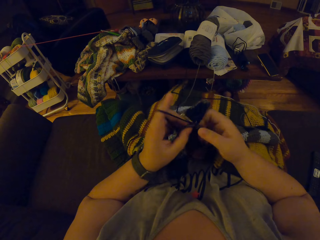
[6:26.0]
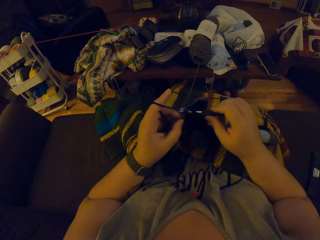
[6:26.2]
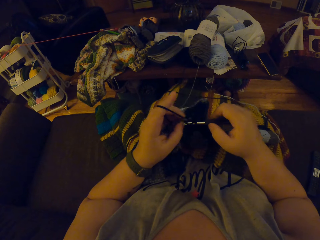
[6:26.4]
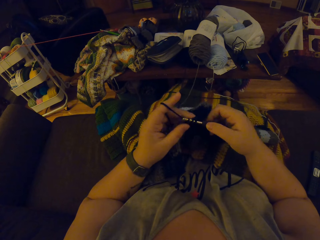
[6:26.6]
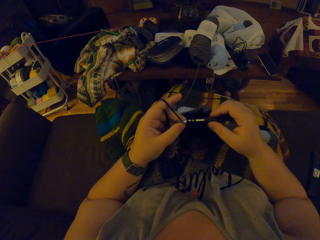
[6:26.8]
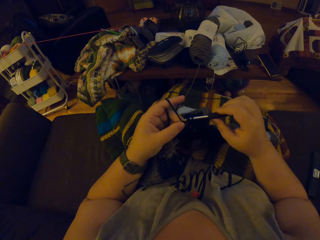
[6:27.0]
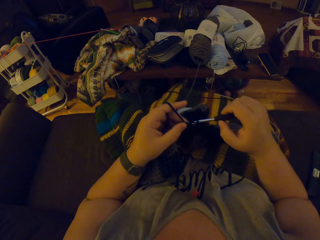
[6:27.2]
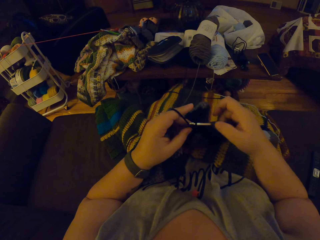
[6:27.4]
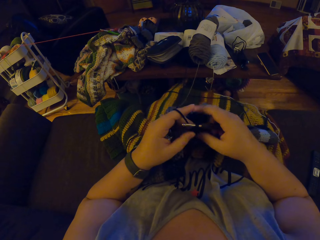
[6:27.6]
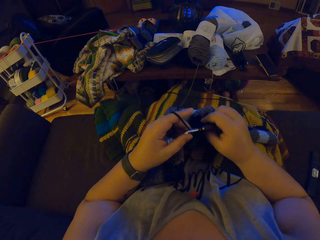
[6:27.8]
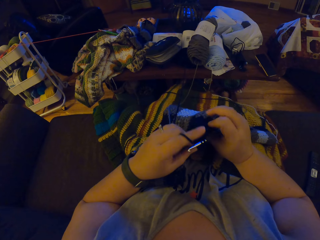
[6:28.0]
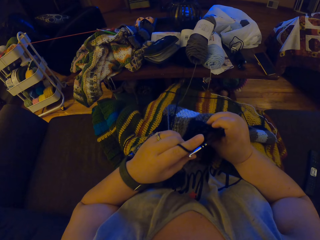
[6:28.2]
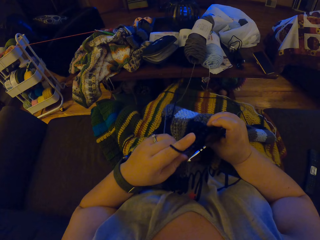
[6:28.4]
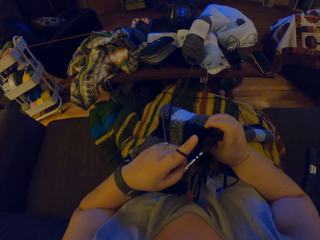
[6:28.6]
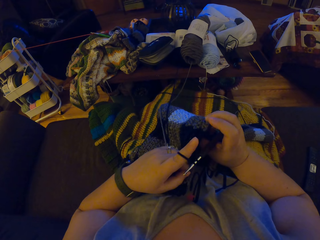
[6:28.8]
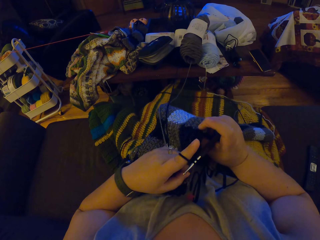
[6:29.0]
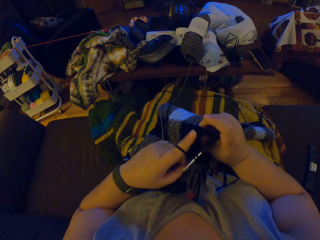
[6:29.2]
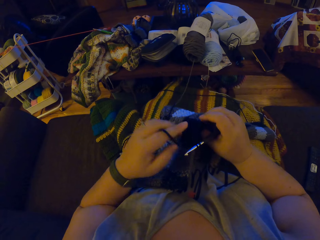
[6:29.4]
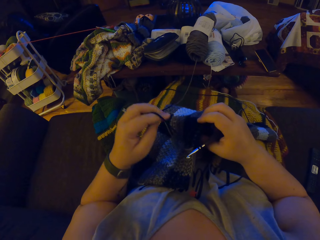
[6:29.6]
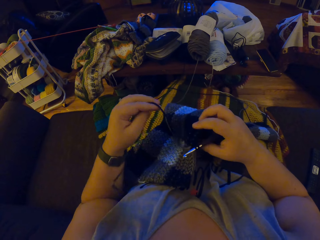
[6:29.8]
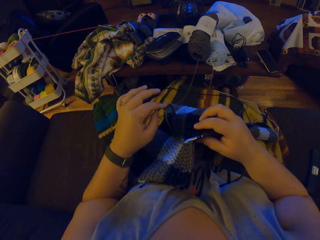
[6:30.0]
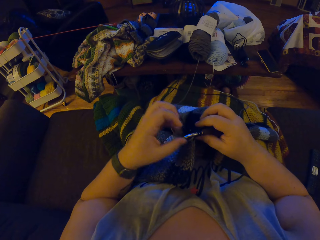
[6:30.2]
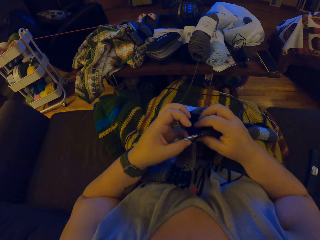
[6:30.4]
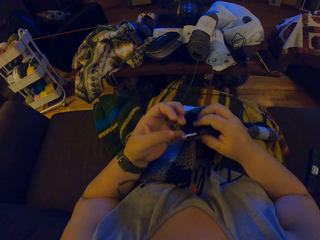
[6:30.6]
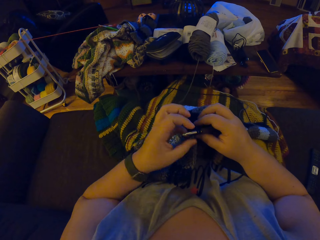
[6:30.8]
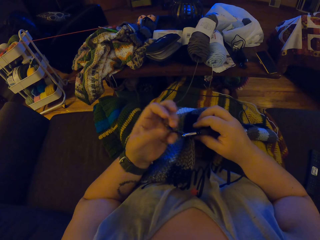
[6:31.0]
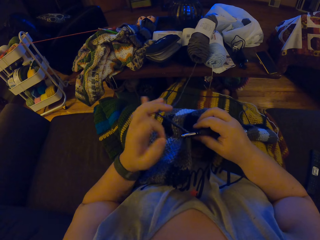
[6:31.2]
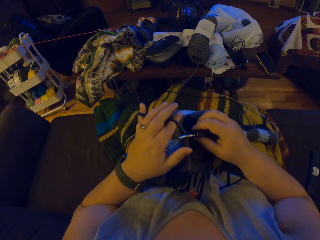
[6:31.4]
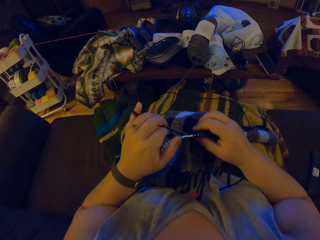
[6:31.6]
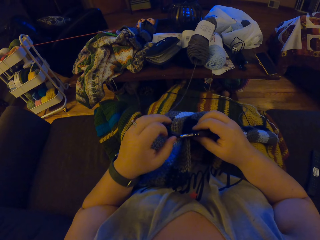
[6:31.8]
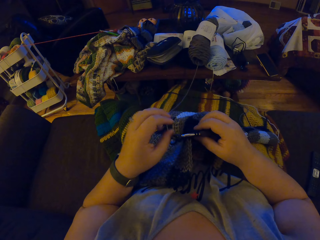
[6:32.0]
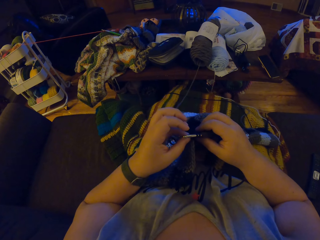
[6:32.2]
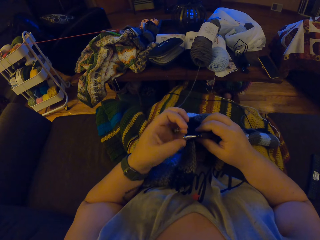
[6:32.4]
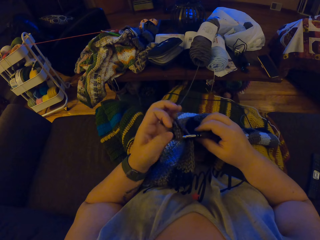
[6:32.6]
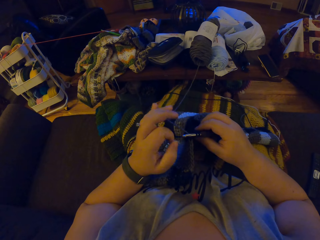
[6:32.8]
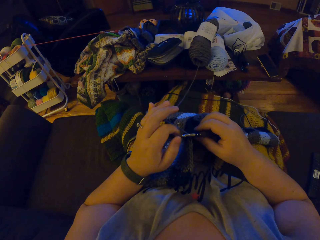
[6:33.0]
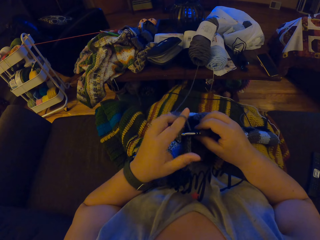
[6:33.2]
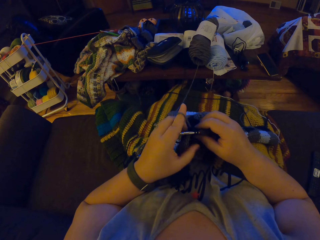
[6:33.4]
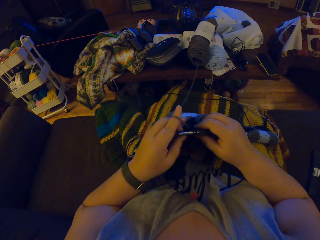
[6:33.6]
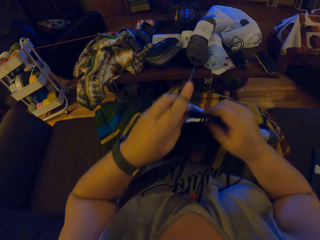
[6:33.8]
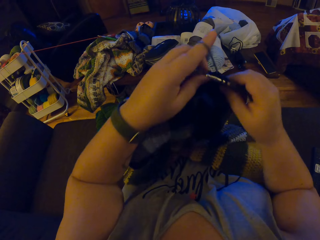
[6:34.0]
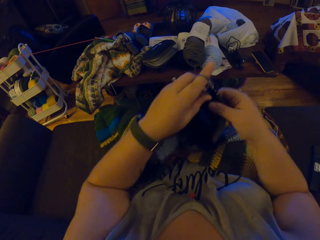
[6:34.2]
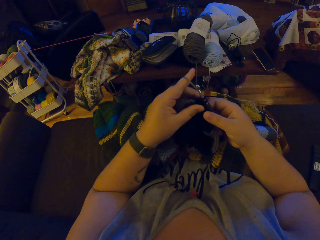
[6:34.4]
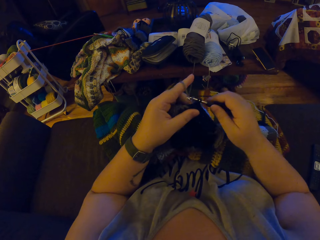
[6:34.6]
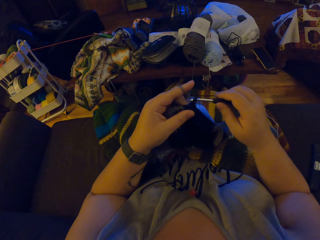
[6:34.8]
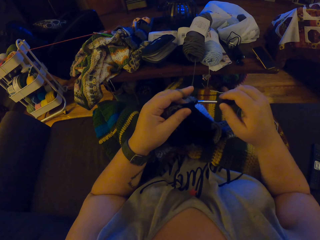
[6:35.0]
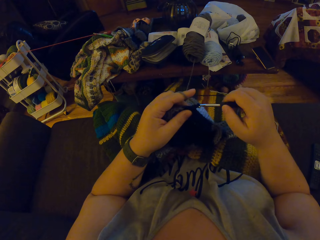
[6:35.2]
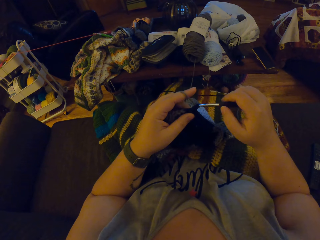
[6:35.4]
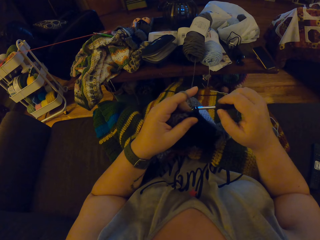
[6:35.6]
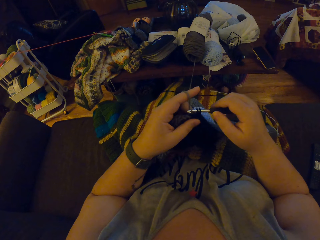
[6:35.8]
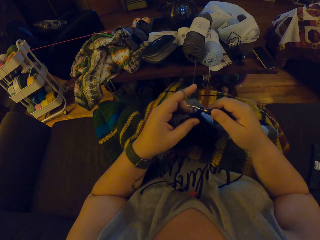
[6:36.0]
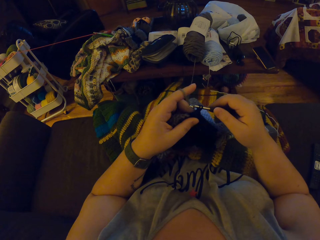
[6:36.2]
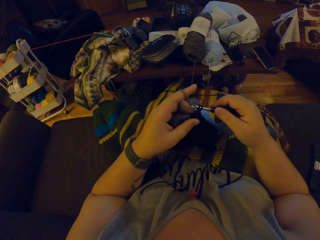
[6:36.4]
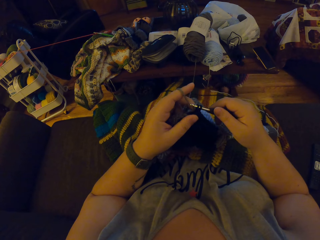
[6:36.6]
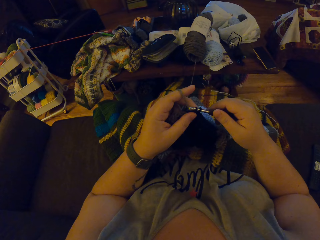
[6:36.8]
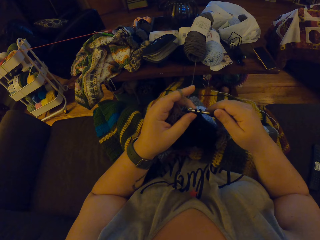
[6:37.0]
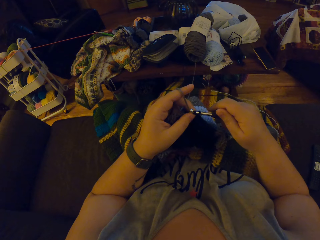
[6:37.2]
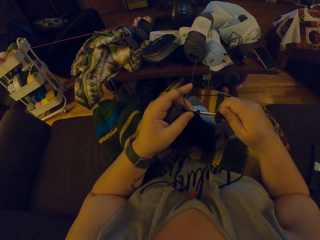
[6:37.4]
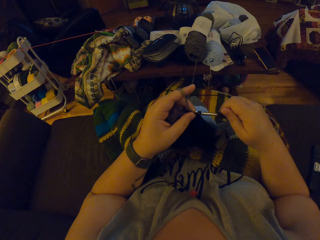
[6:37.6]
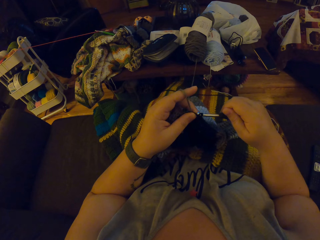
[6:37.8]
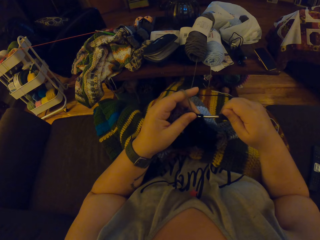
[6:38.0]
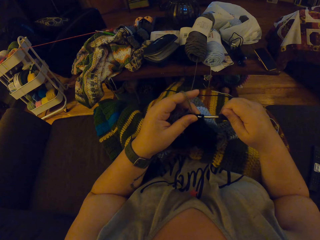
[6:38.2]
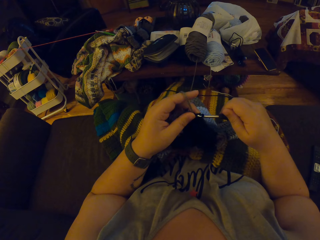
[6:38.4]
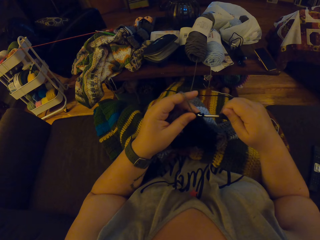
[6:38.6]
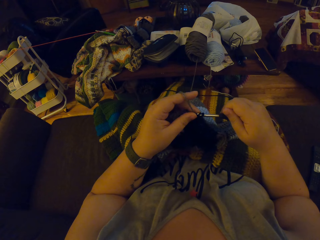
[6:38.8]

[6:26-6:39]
The camera wearer examines the crochet. She unhangs the black yarn from her left fingers. She hangs the grey yarn on her left pinky finger and hangs the grey yarn on her left index finger. She winds the thread on her finger. She drops off the grey yarn from her fingers. She hangs the grey yarn on her left pinky finger and hangs the grey yarn on her left index finger. She adjusts the crochet on her lap. She crochets the grey yarn with a crochet hook.

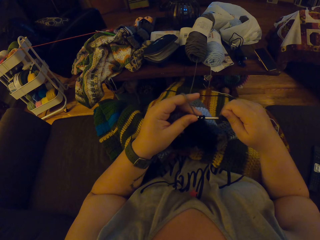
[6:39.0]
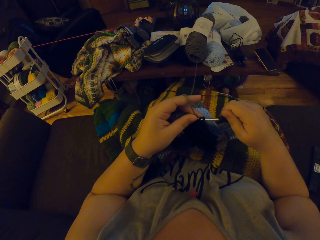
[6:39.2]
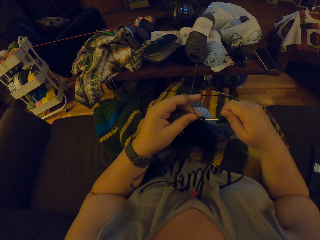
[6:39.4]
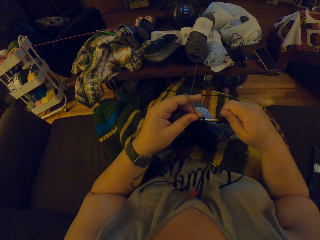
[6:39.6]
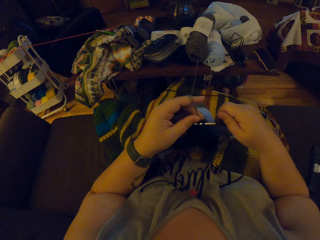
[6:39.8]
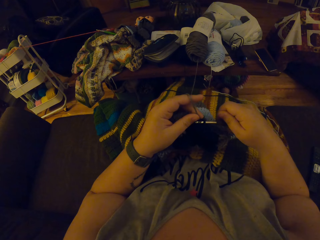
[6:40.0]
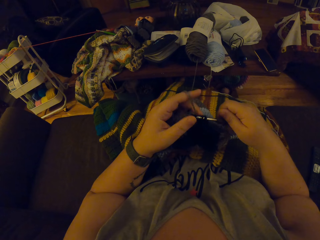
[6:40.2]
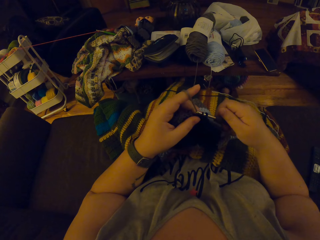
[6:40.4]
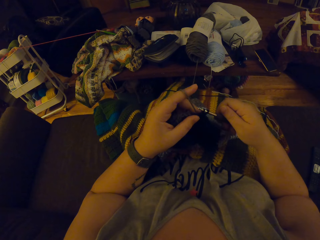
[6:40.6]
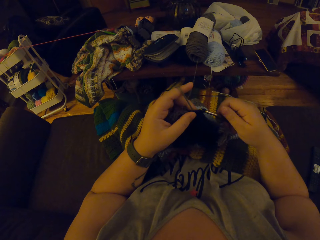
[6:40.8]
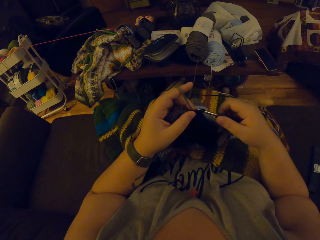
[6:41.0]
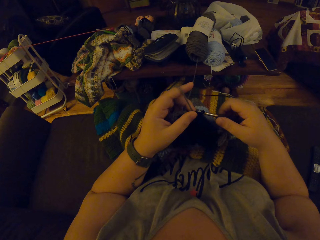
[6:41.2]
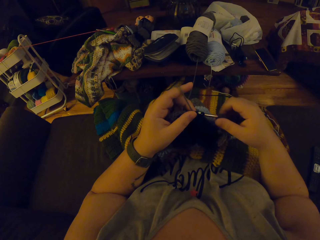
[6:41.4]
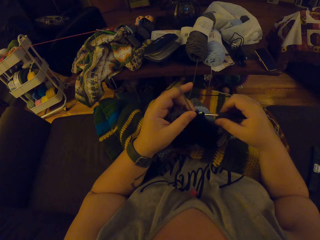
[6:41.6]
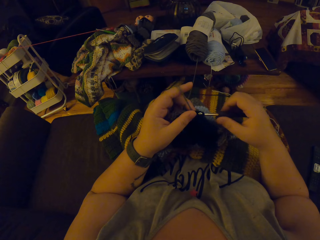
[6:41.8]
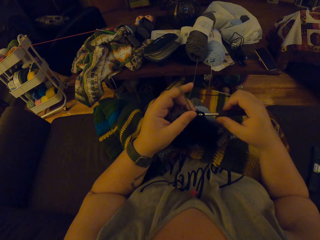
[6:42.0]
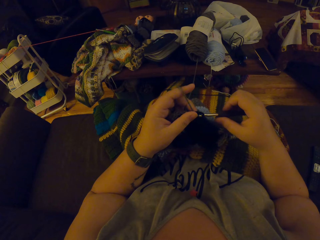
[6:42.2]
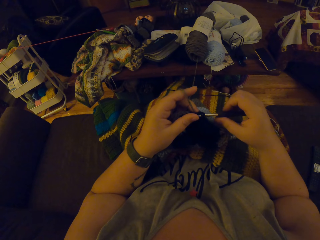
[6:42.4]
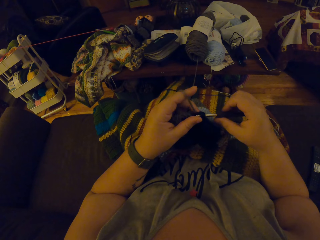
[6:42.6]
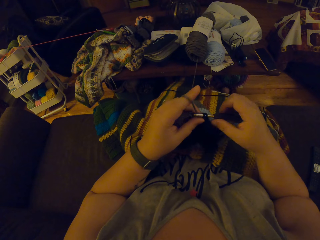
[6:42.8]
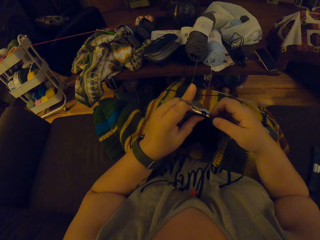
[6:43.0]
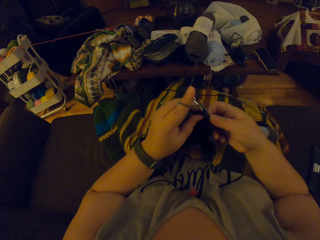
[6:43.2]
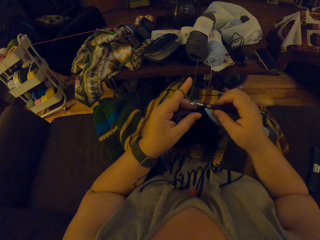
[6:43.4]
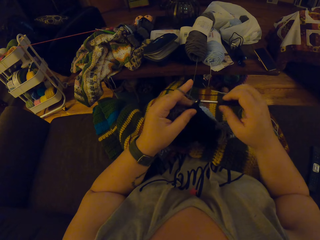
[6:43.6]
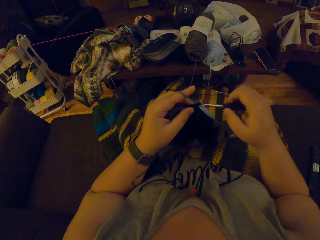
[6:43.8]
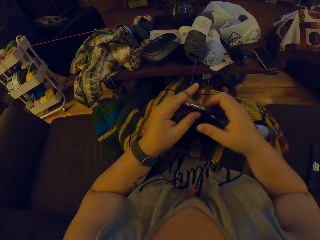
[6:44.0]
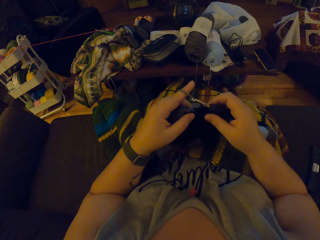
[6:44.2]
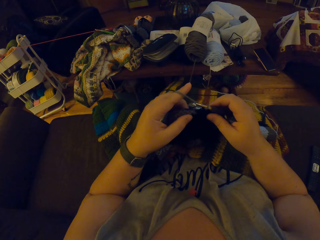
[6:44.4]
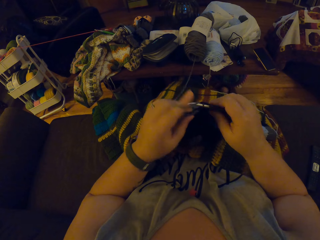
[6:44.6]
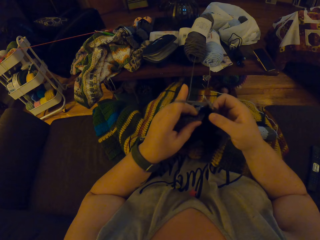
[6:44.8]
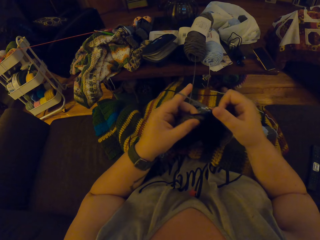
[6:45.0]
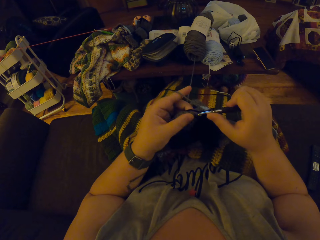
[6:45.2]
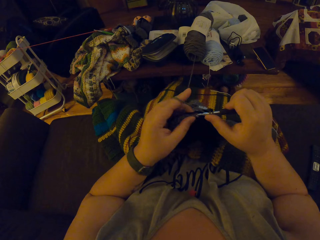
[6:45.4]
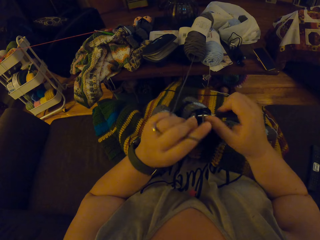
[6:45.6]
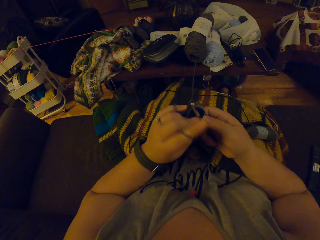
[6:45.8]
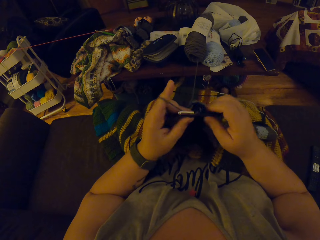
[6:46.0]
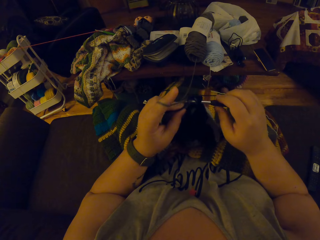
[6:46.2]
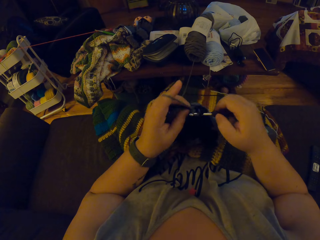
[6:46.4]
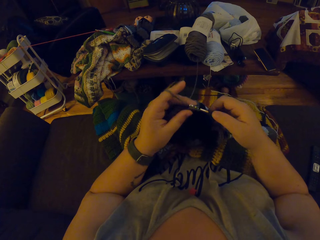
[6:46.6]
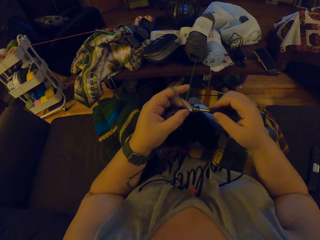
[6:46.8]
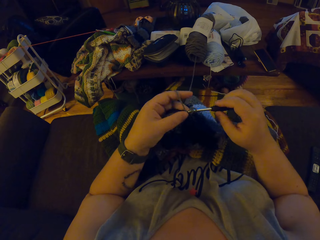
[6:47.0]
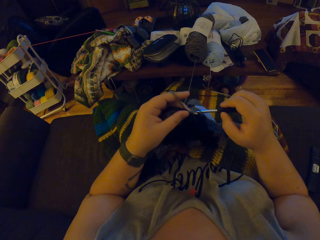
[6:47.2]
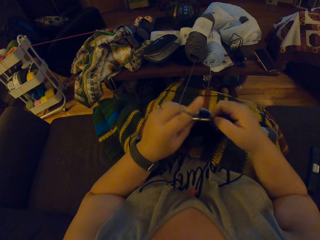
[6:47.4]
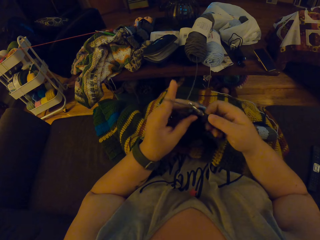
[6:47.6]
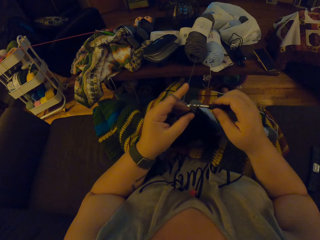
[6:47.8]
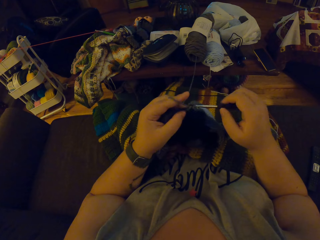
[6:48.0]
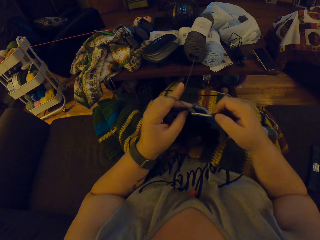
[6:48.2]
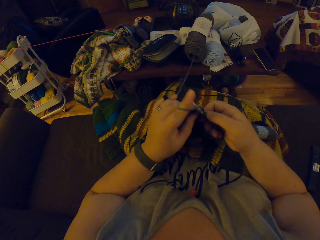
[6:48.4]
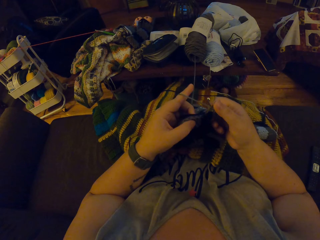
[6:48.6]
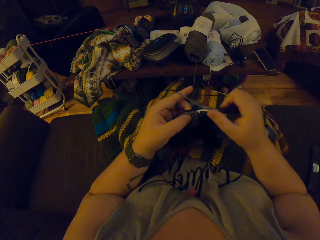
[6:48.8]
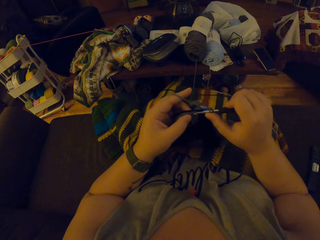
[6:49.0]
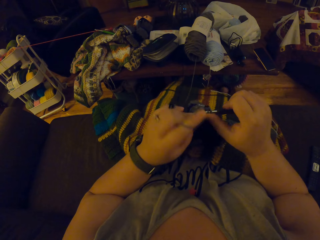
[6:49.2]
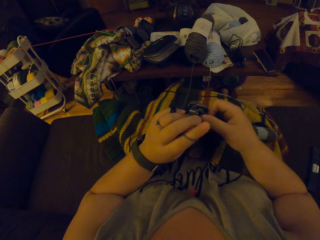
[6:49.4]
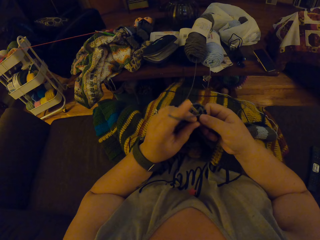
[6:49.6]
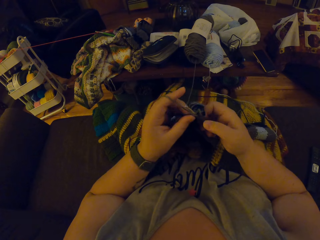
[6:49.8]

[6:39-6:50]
The camera wearer interlocks the thread using a crochet hook.
